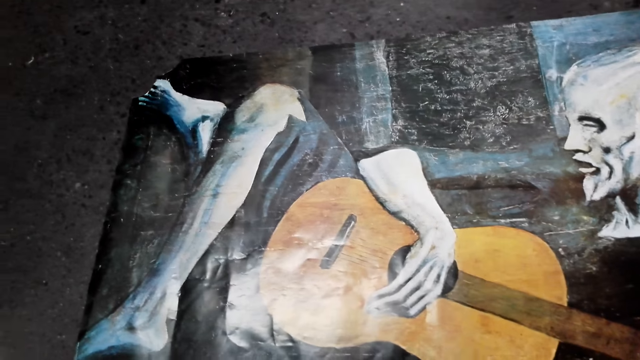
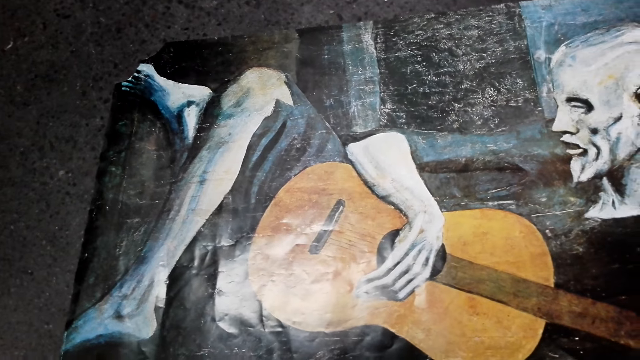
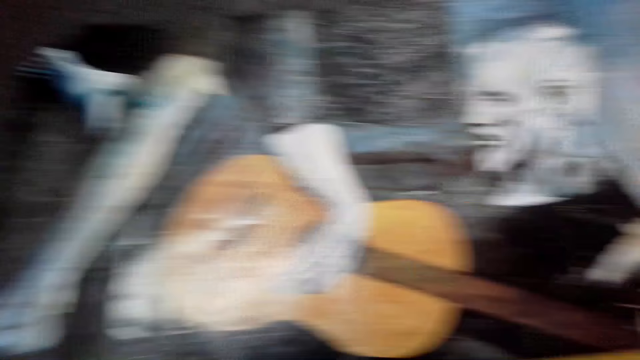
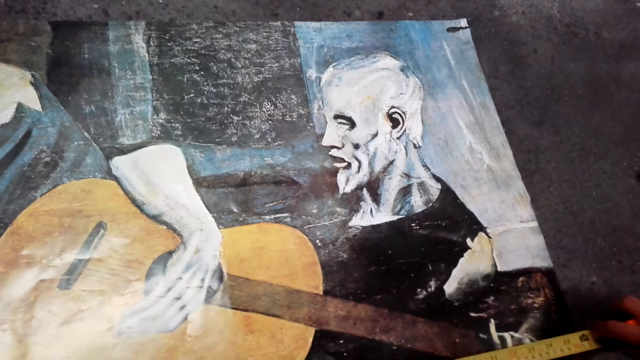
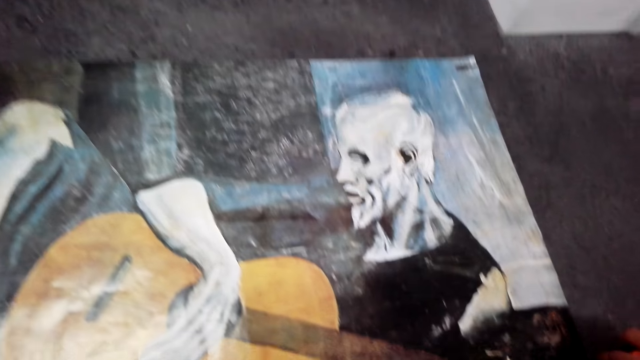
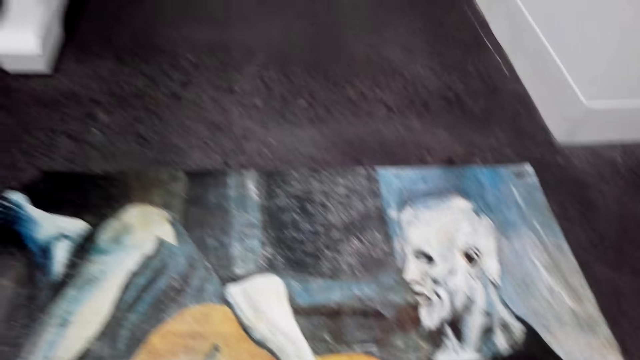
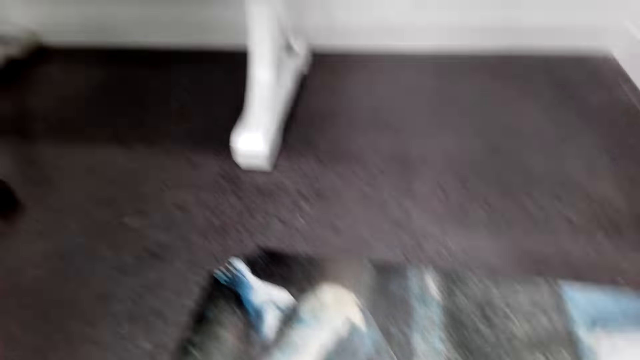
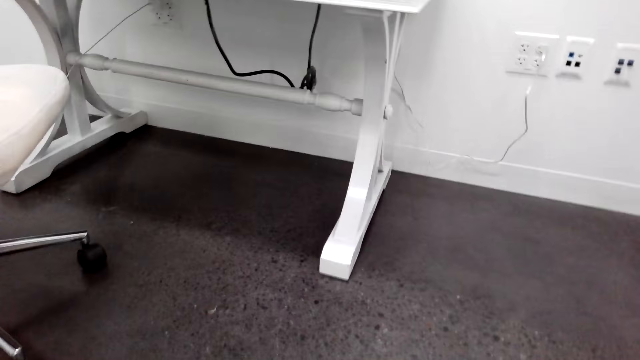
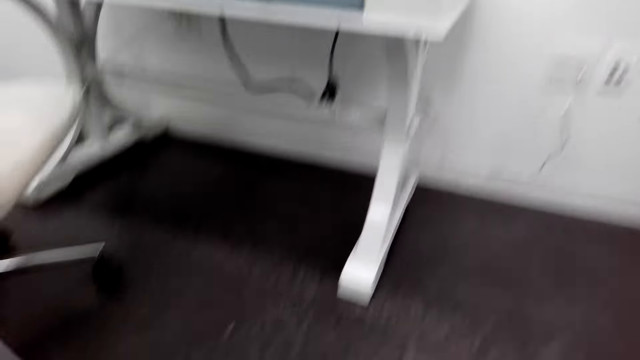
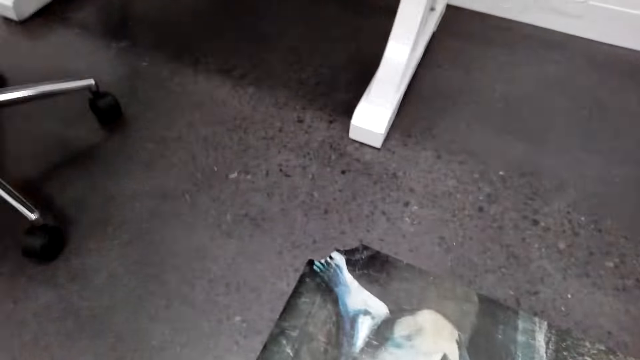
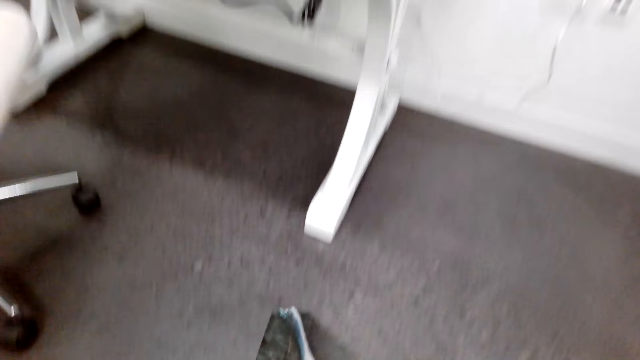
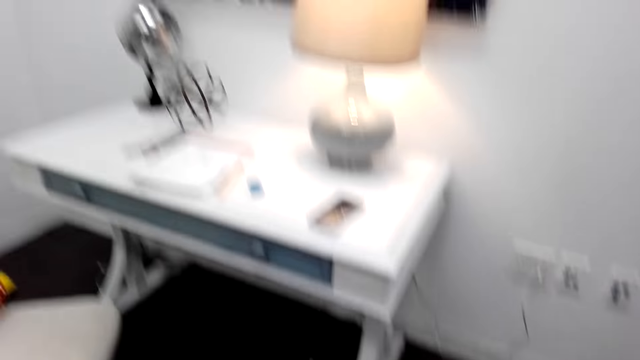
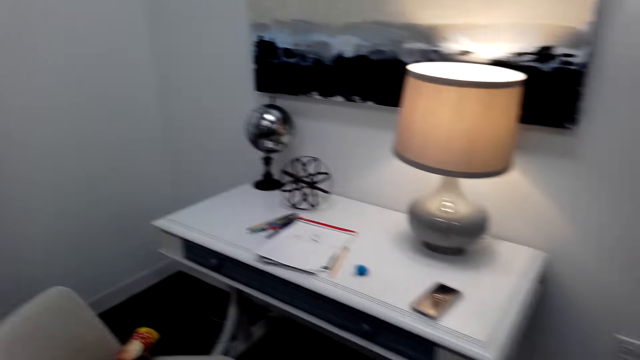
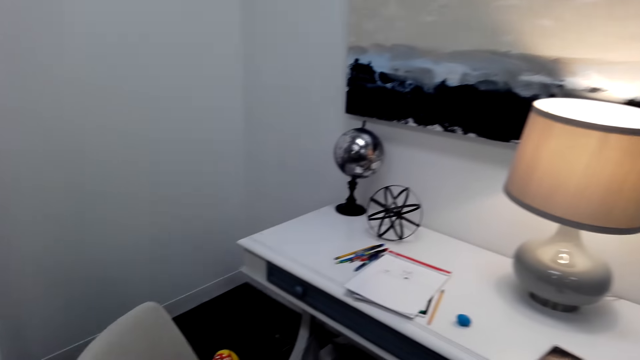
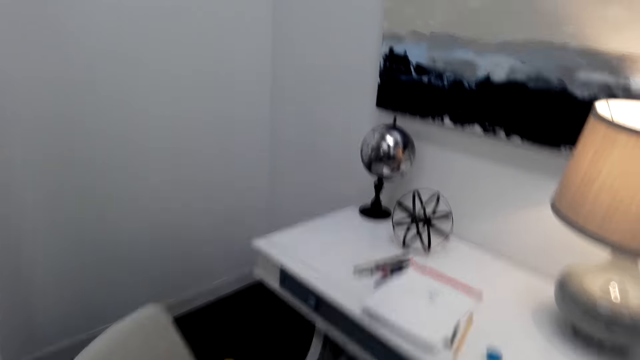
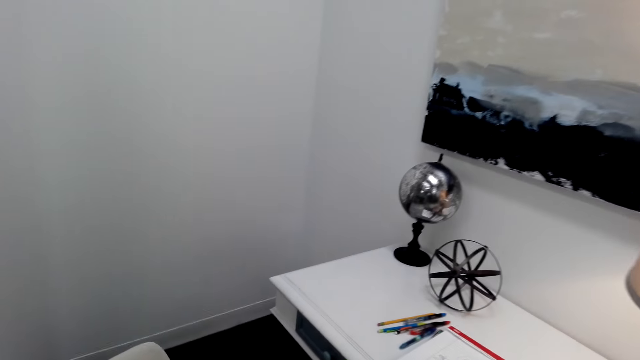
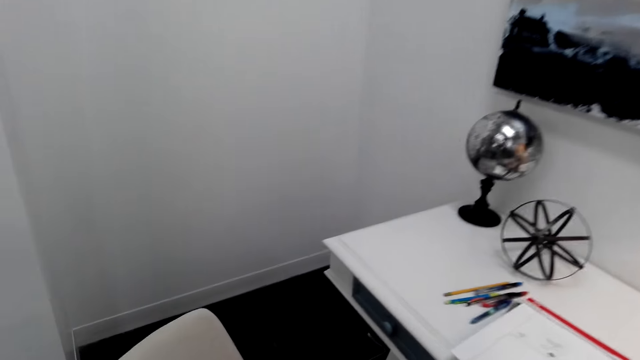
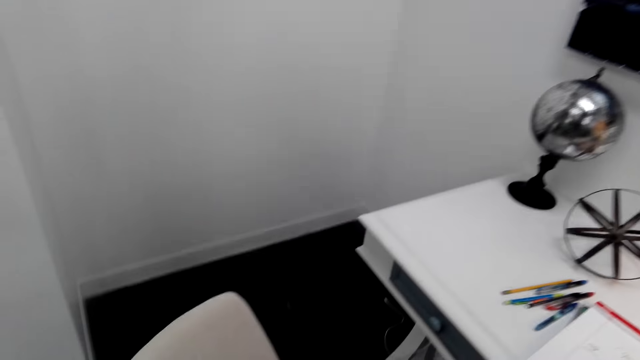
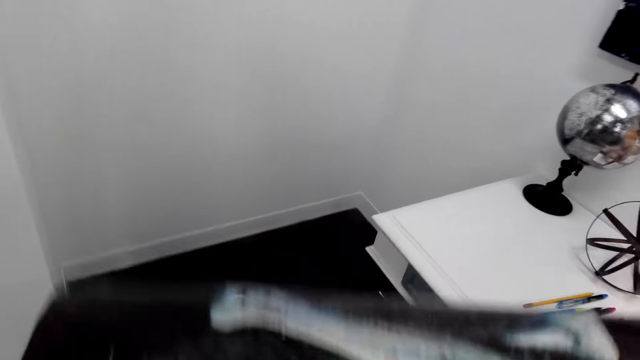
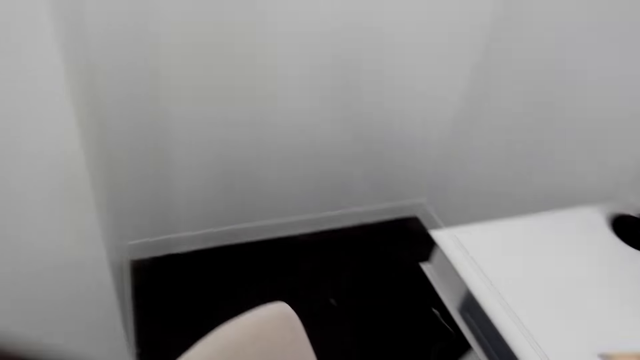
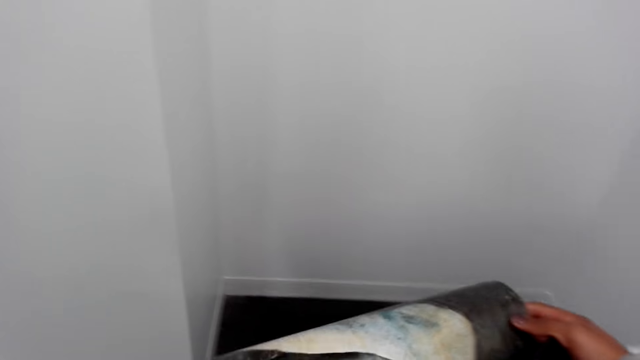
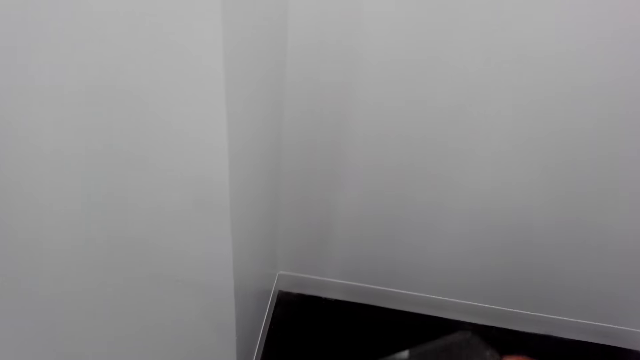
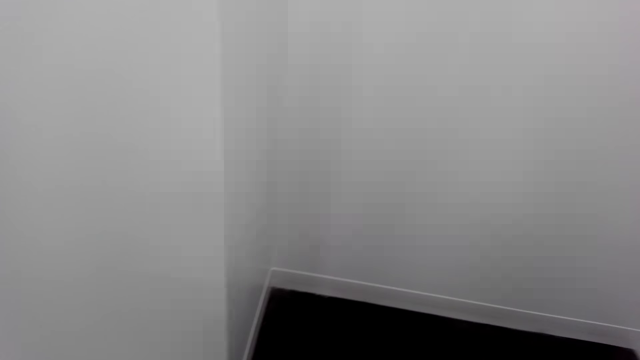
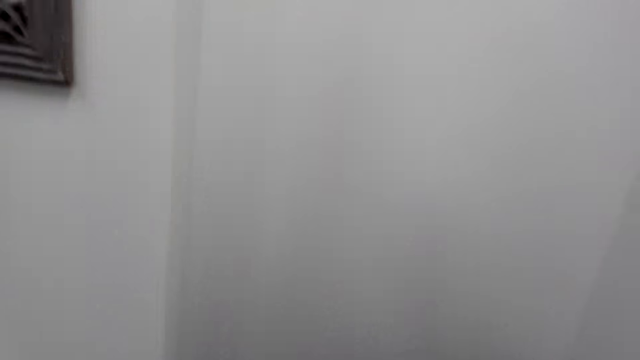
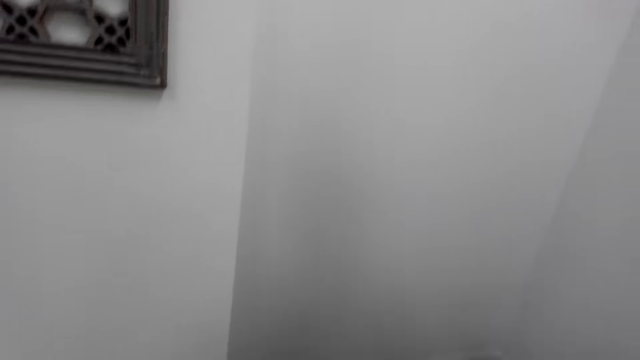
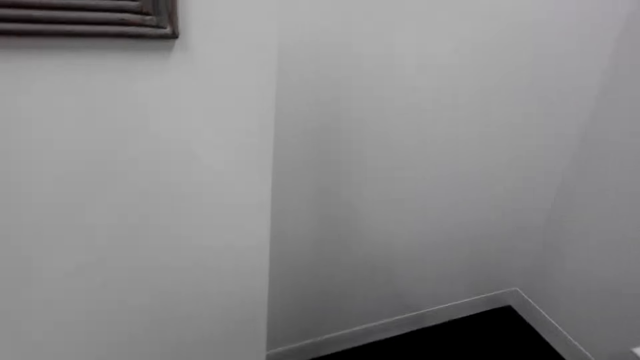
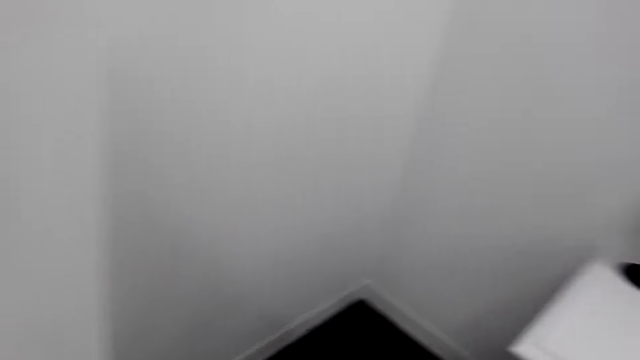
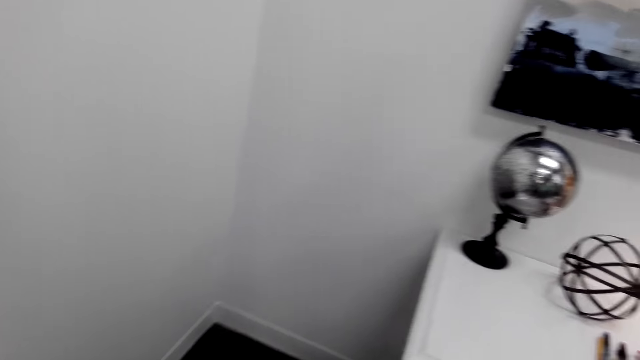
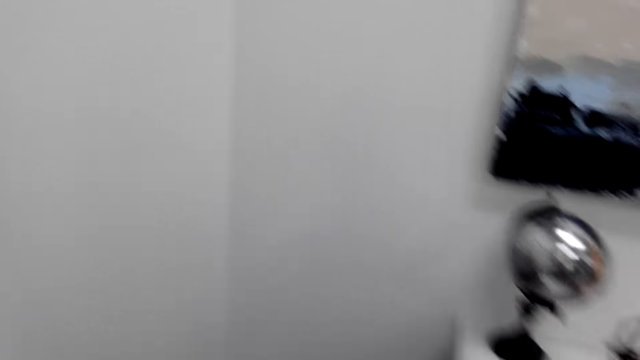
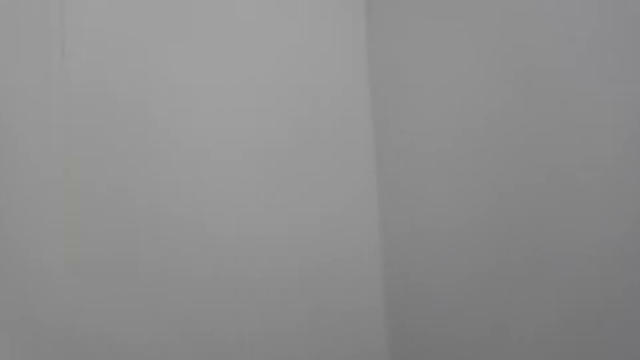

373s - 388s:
The camera wearer looks around. They lift the paint from the ground. They adjust the paint. They walk in the room.

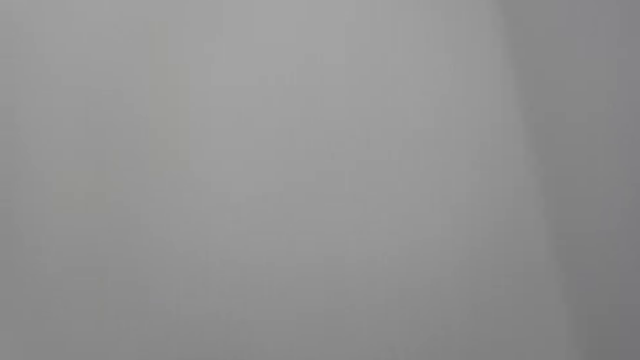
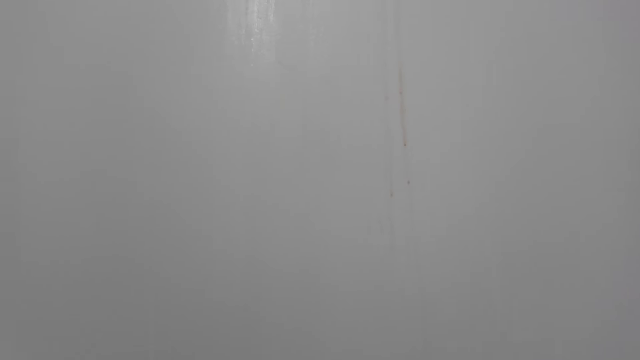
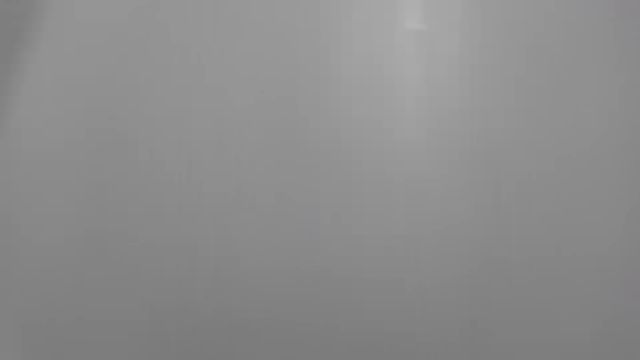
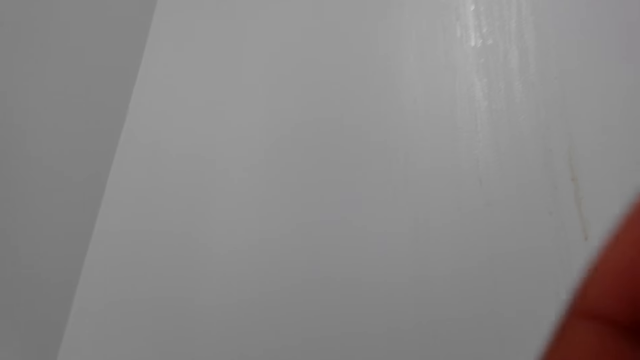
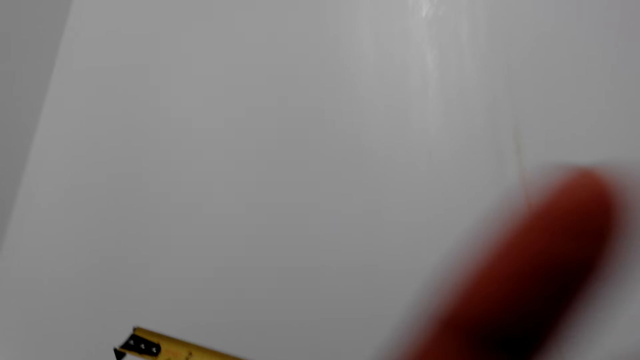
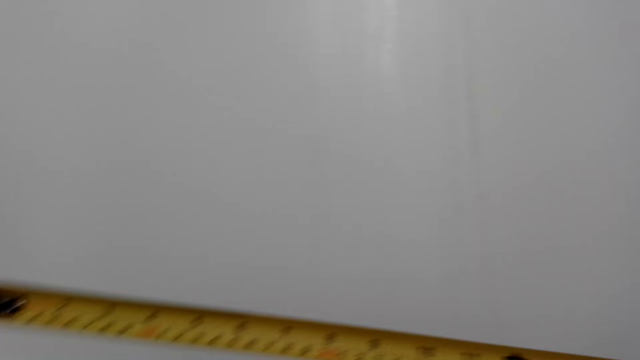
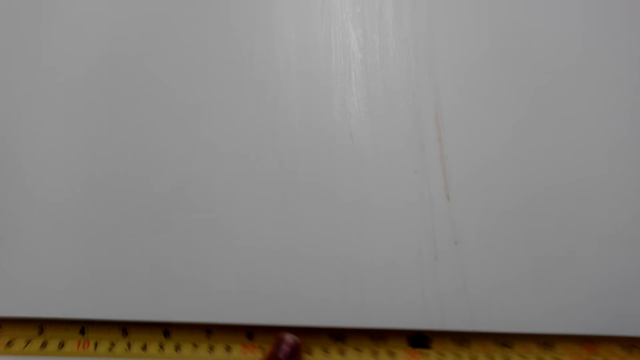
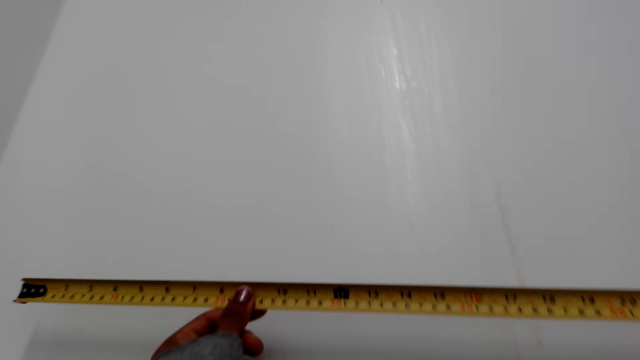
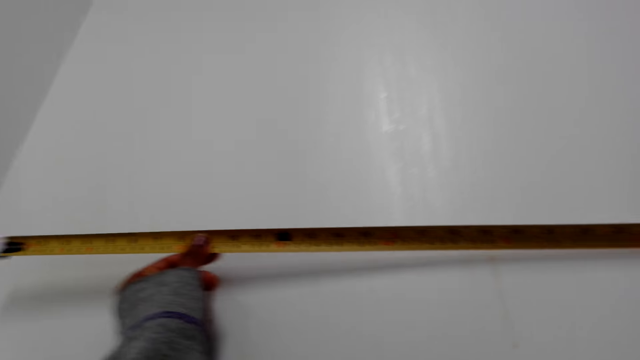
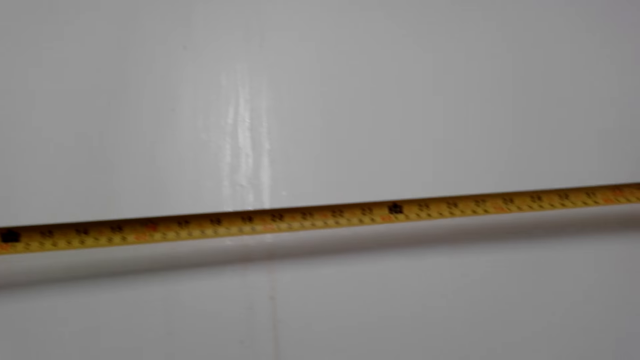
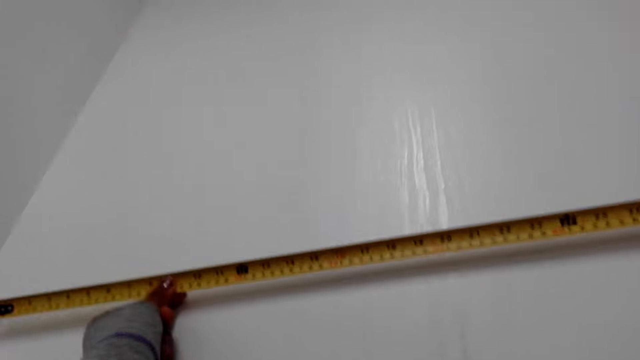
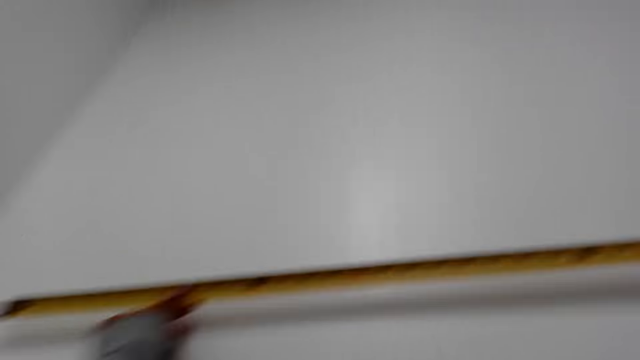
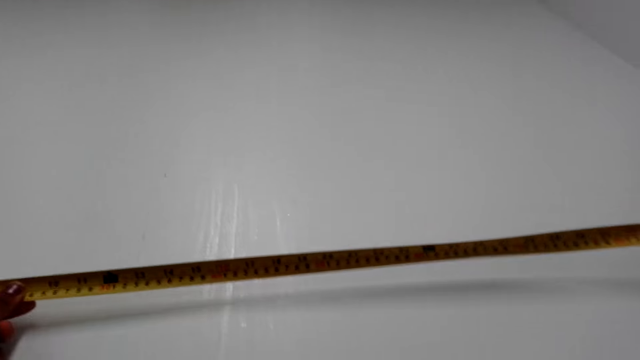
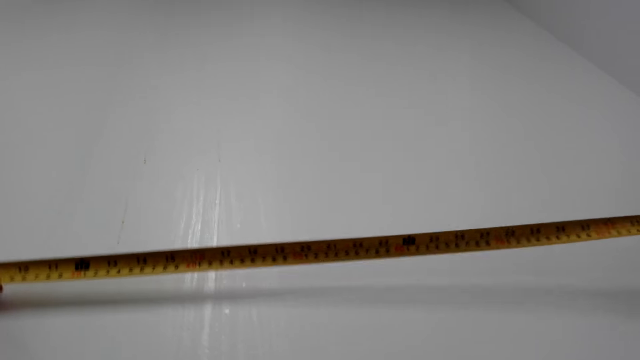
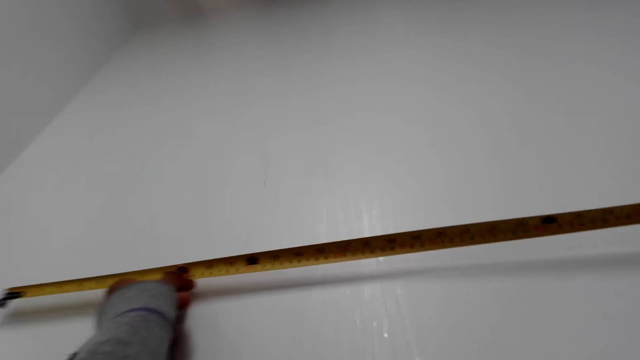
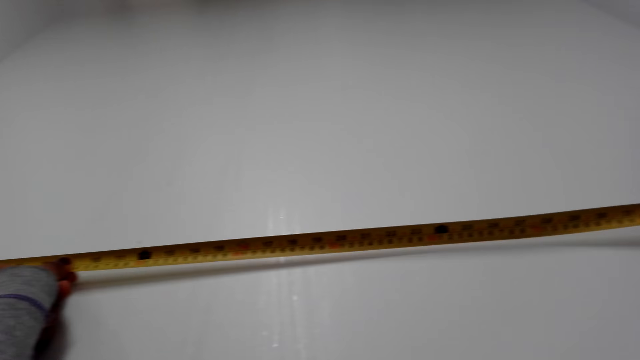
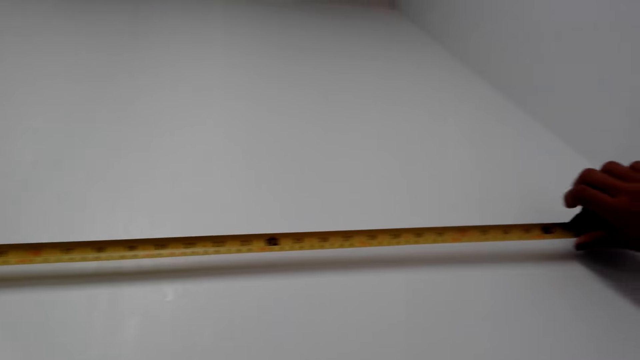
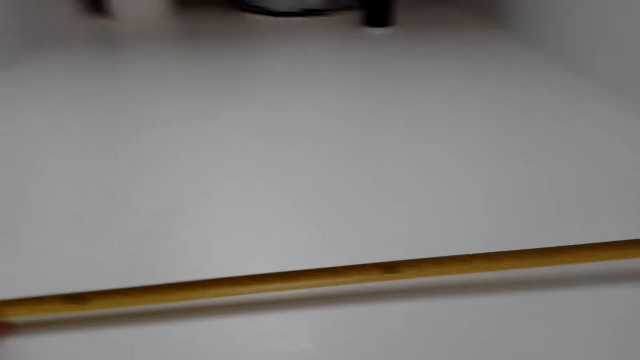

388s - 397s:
The camera wearer measures the wall with a tape measure.
